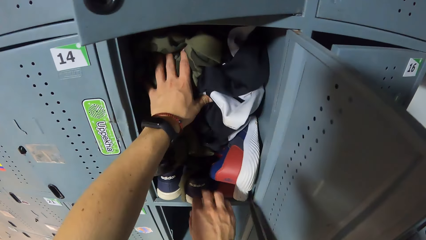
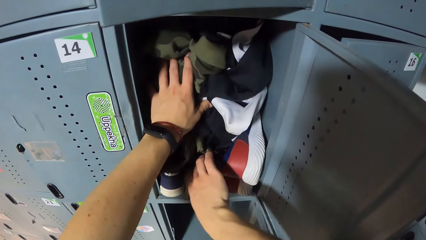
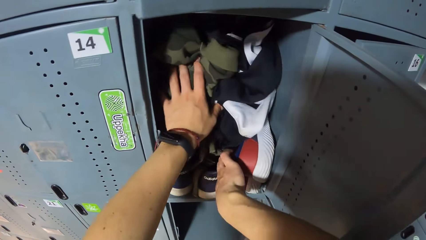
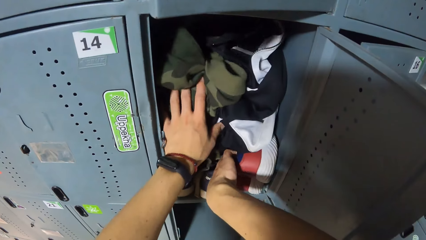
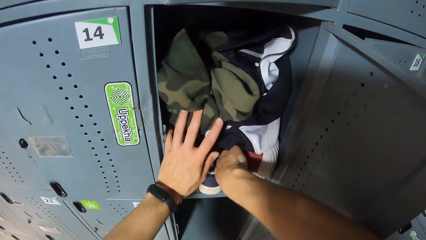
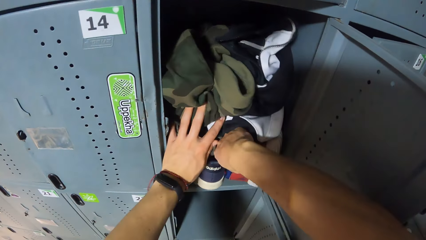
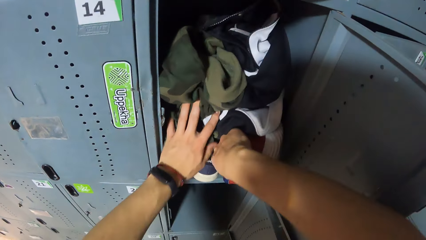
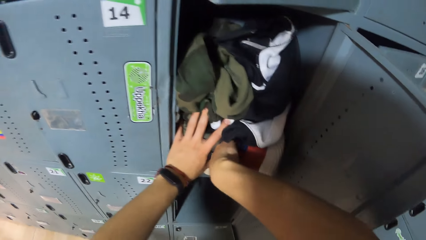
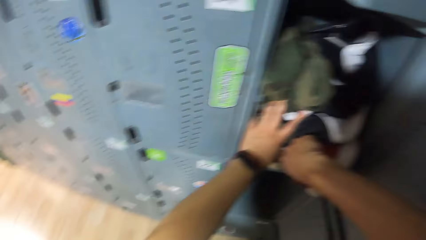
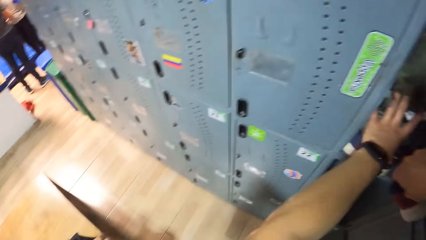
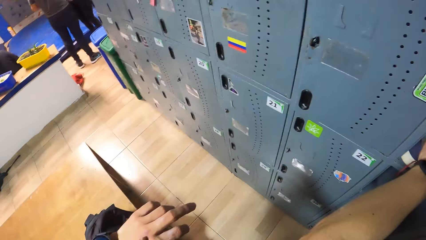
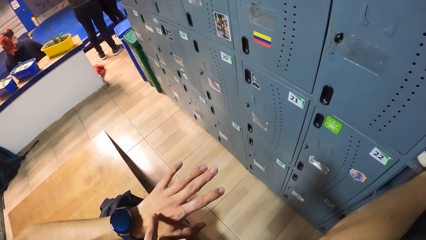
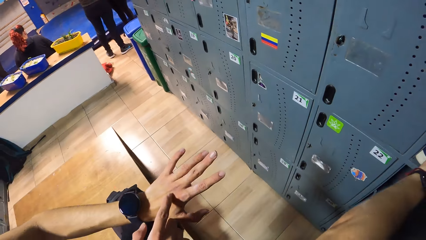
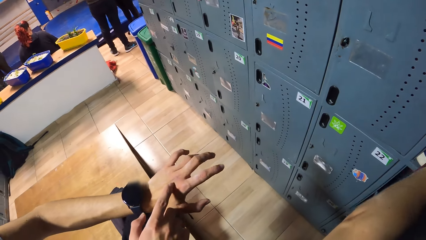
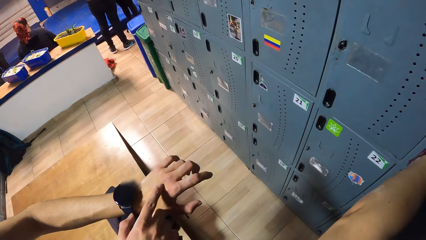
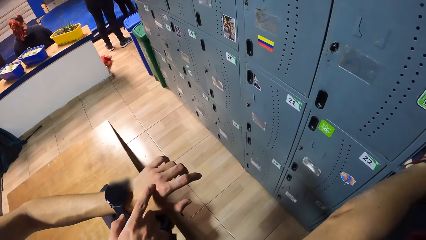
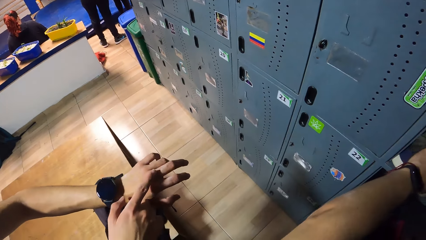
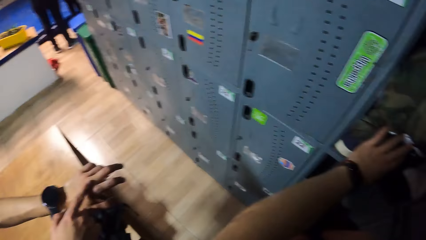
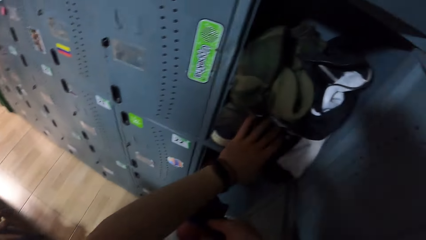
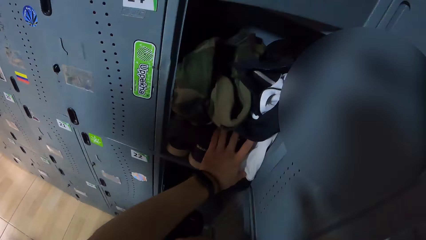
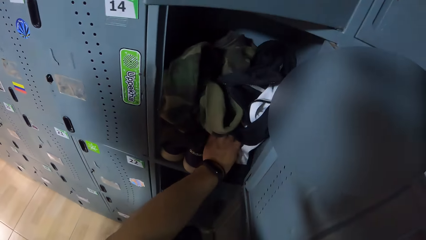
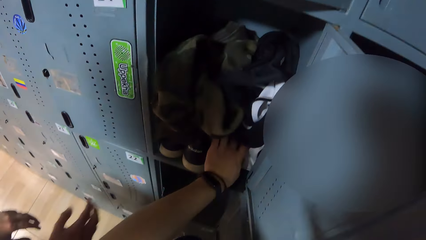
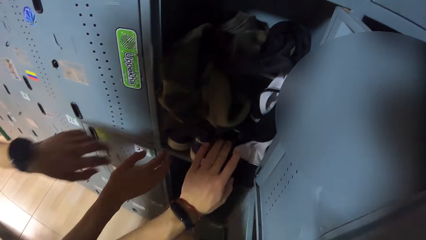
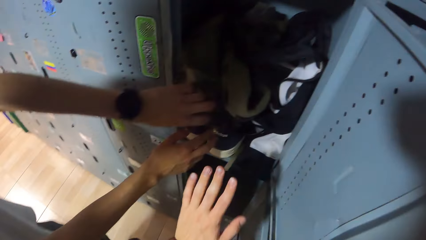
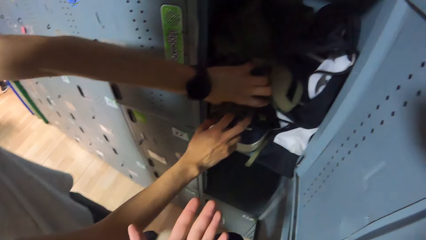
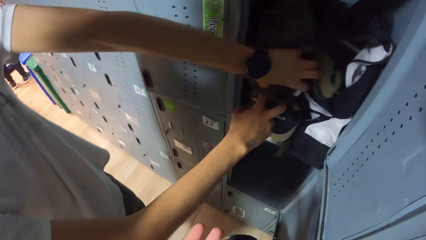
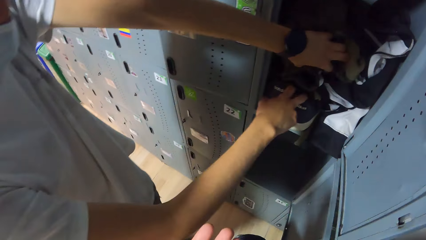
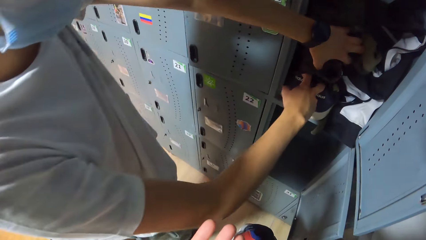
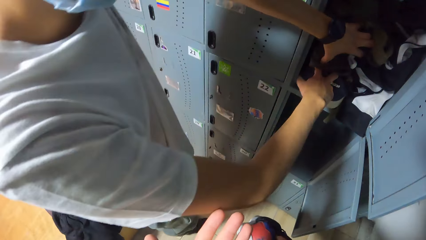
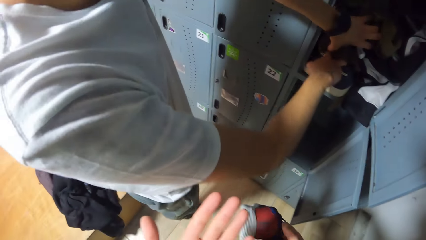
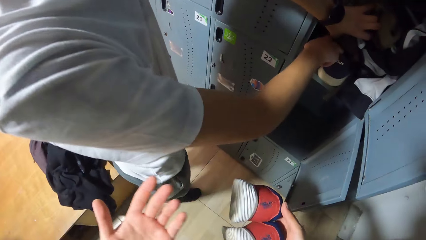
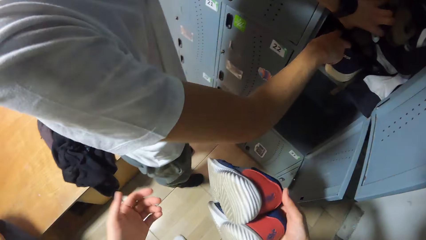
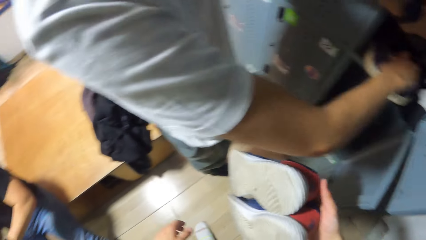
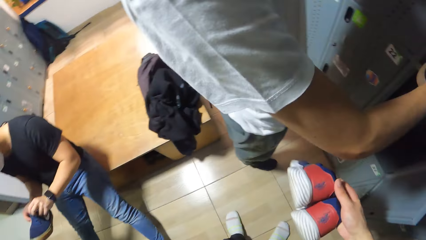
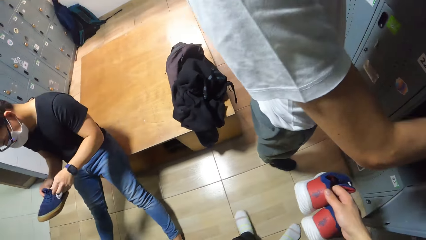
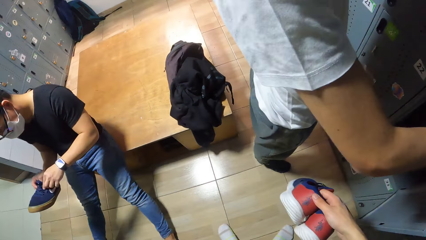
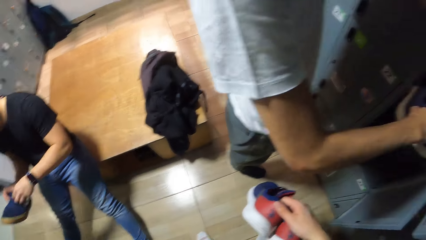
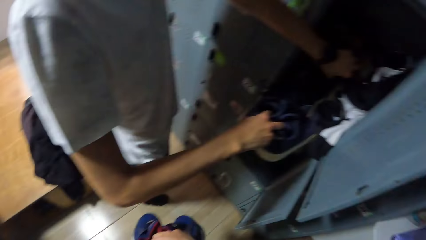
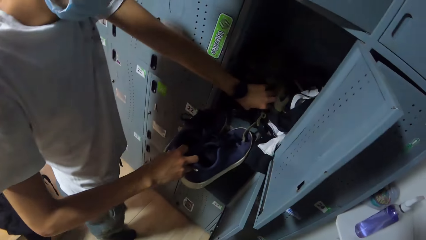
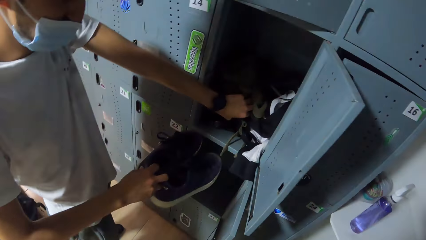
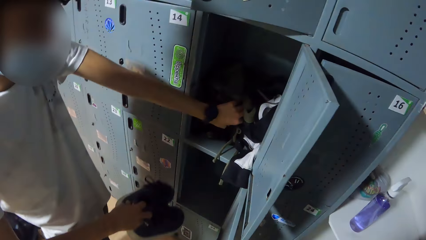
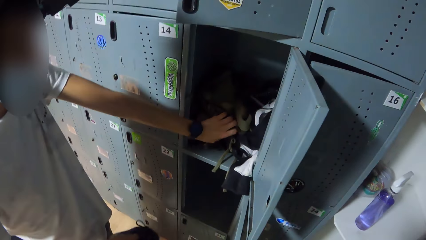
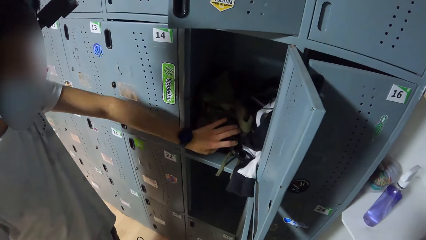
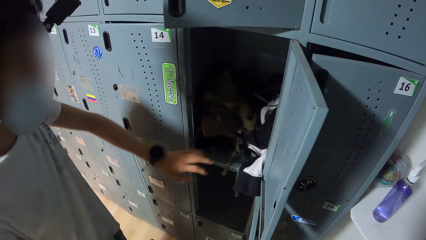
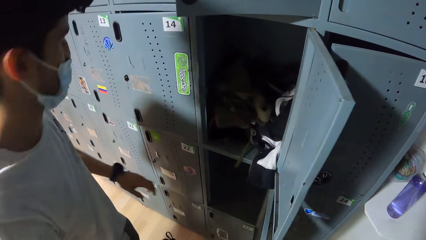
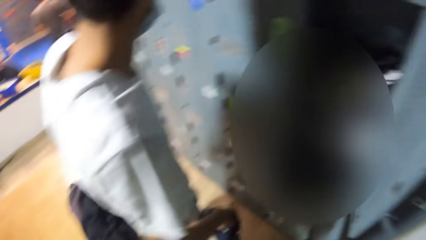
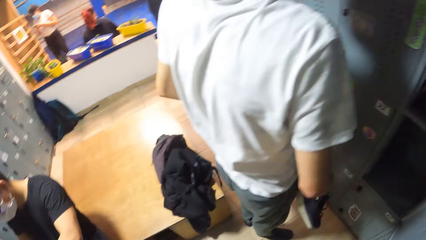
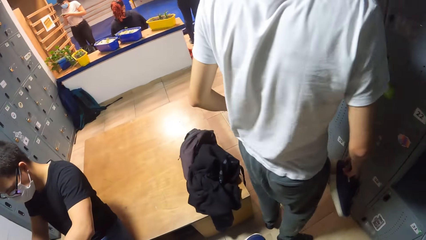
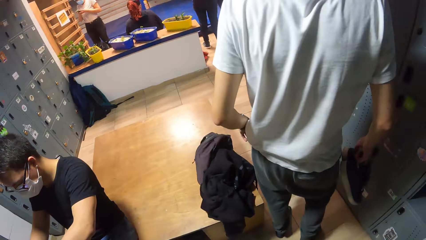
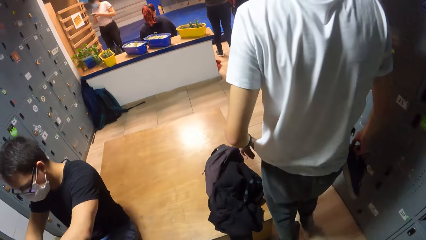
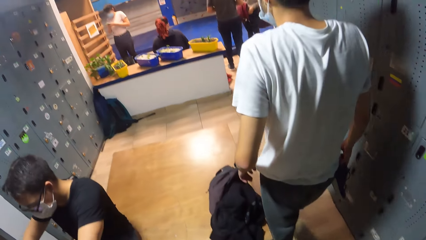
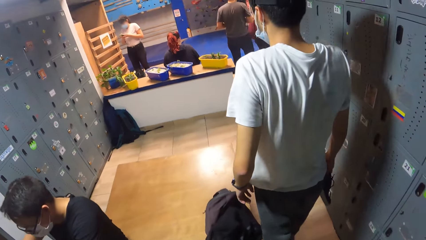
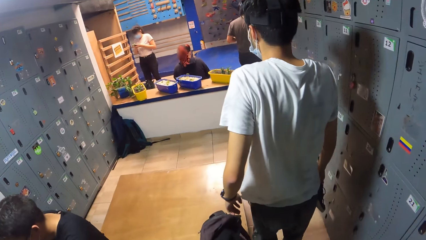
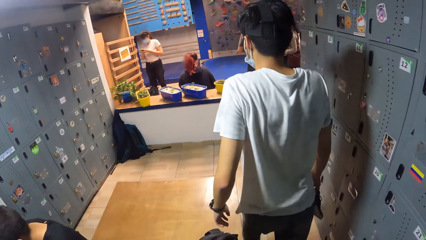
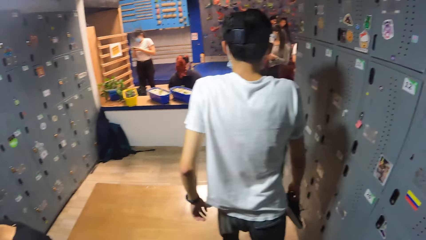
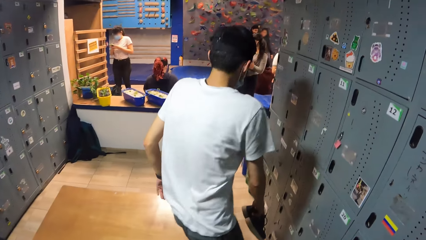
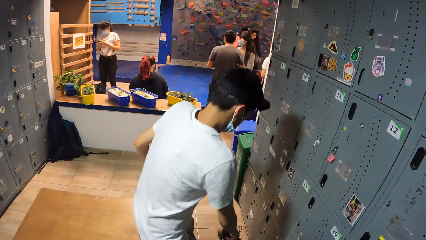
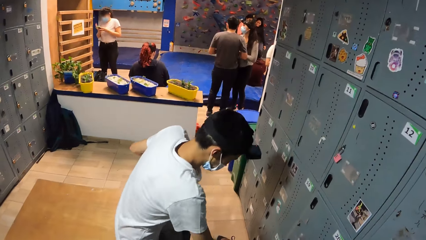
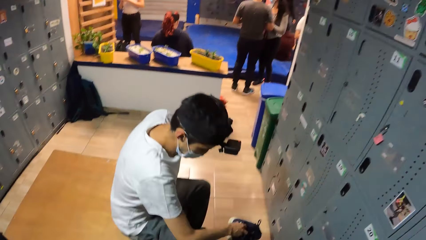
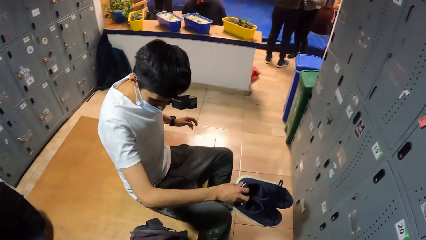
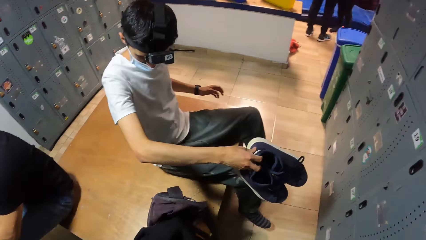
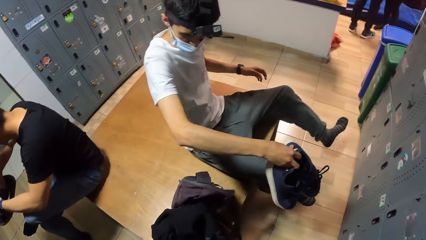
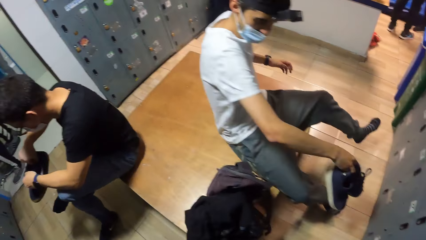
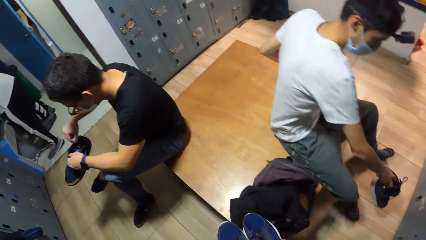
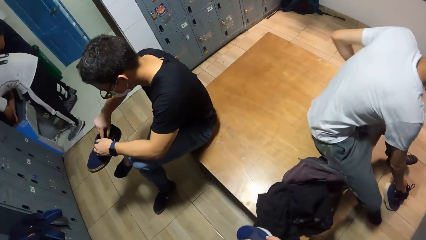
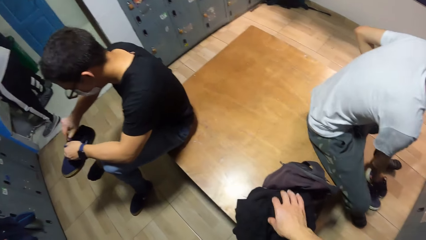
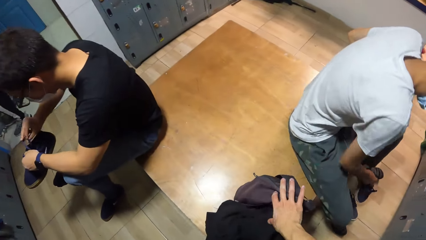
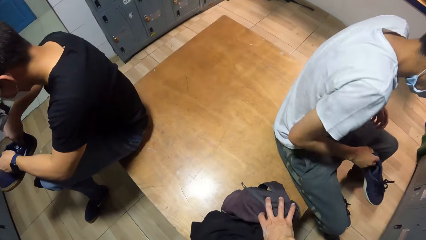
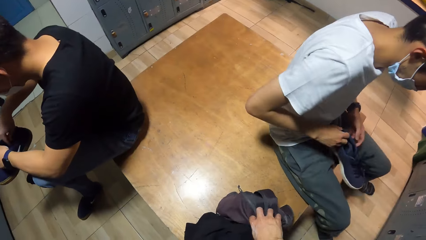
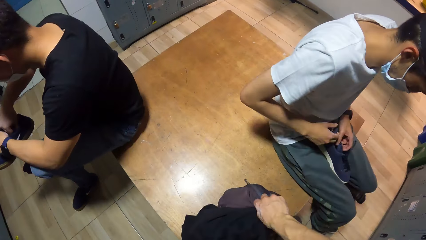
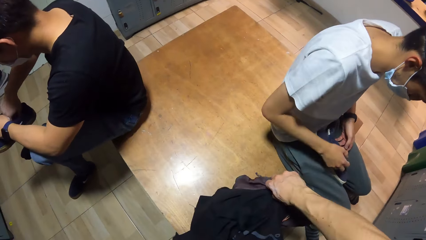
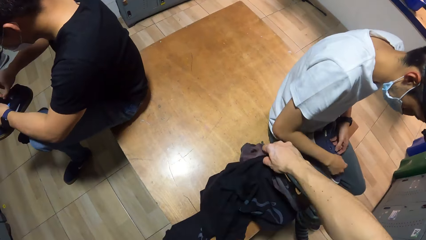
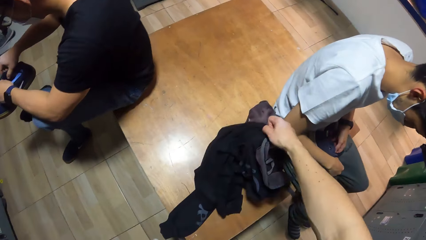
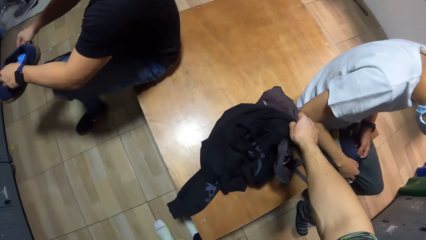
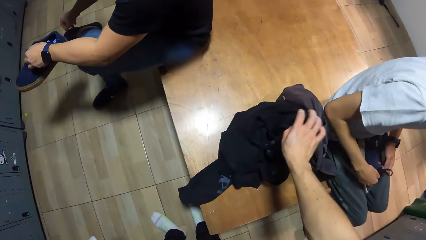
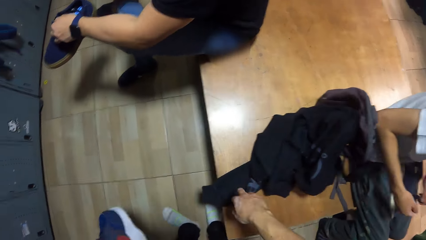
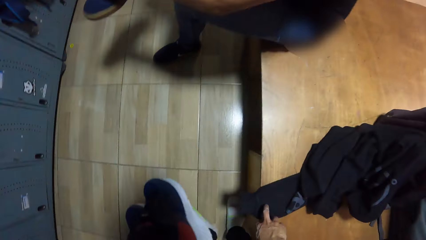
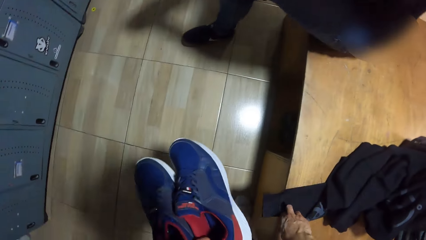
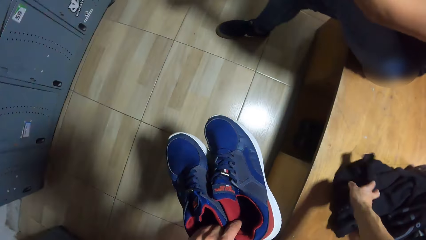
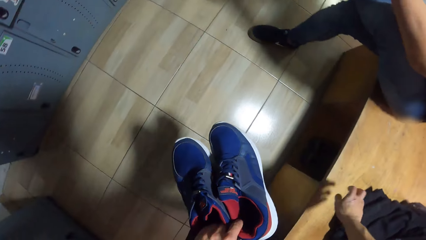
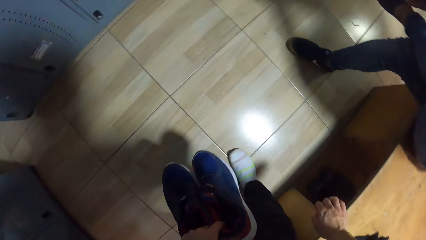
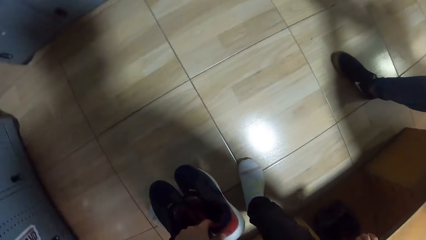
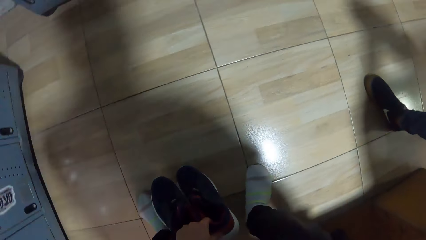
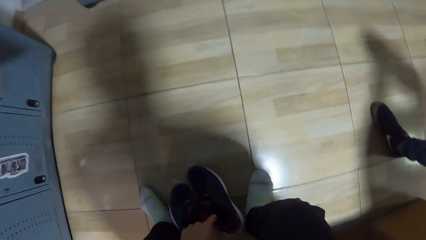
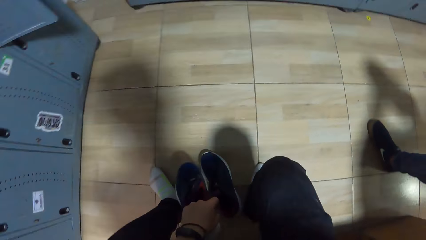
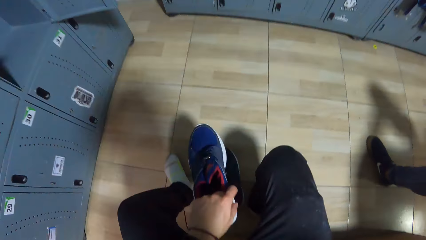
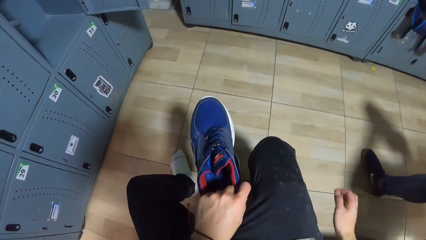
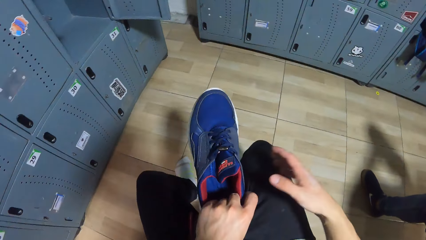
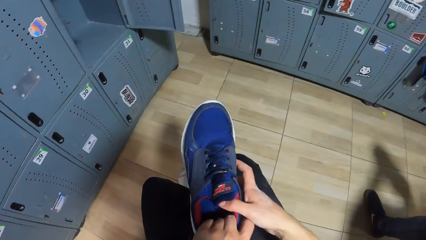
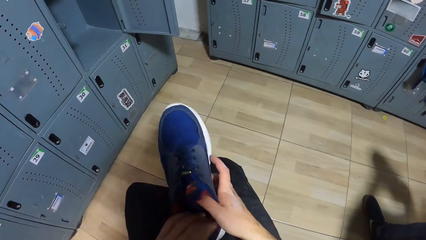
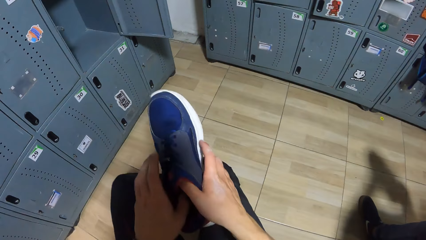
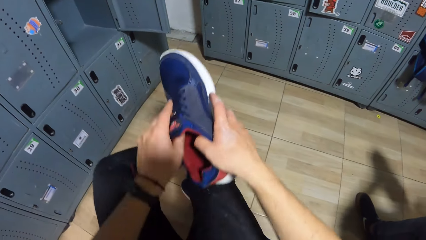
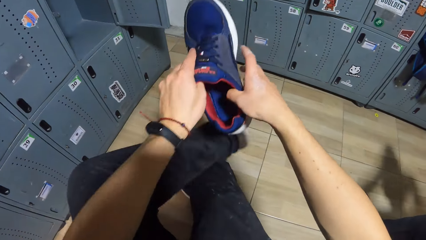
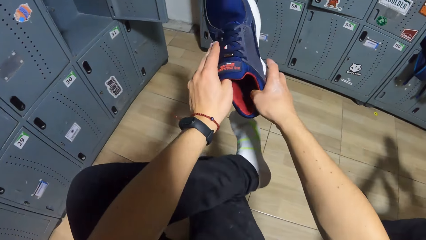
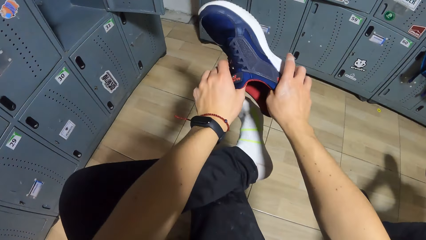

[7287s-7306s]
The camera wearer holds jackets in the locker. He picks a shoe from the locker with his right hand. The man gesticulates on his left hand with his right hand. The camera wearer presses the clothes into the locker with his left hand. The man holds the clothes to the locker with his left hand. The camera wearer looks at his hand. The man picks a pair of shoes from the locker with his right hand, sits on the table, and places the pair of shoes in his right hand on the floor. Another man fixes the shoelace of a shoe in his left hand with his right hand. The camera wearer adjusts a cloth on the table with his right hand. The first man picks a shoe from the pair of shoes on the floor with his right hand, places the shoe on his lap with his right hand, and laces the shoe on his lap with both hands. The camera wearer places the pair of shoes in his left hand on the floor. He picks a shoe from the pair of shoes on the floor with his left hand. He sits down on the table. He holds the shoe with both hands. He wears the shoe on his left leg with his hands.
